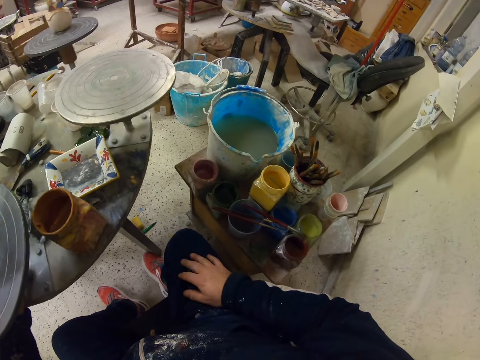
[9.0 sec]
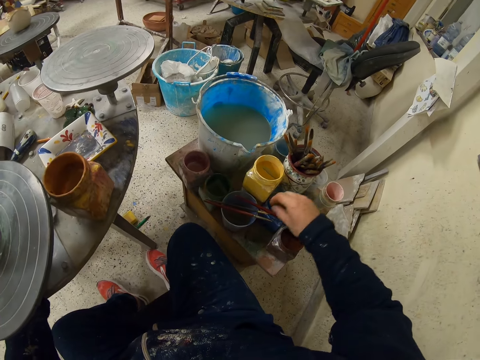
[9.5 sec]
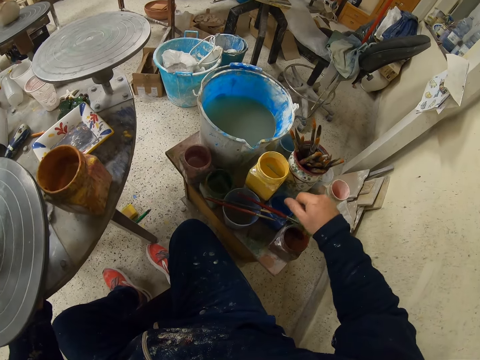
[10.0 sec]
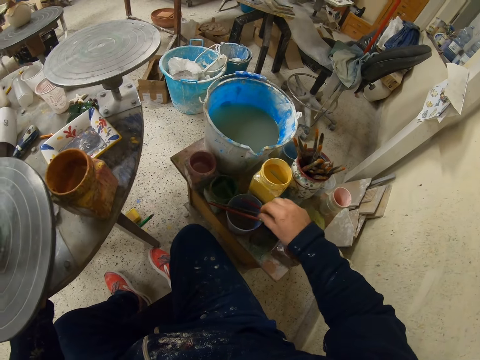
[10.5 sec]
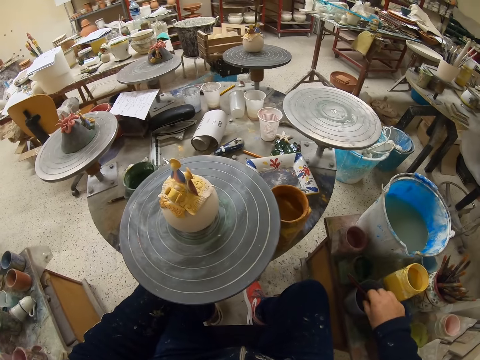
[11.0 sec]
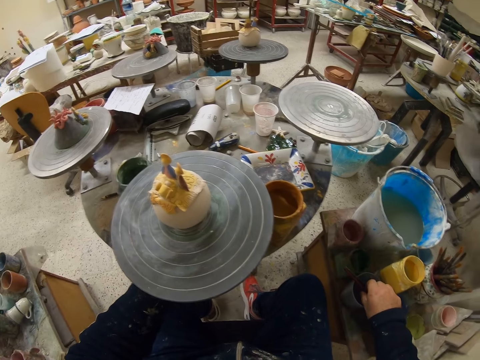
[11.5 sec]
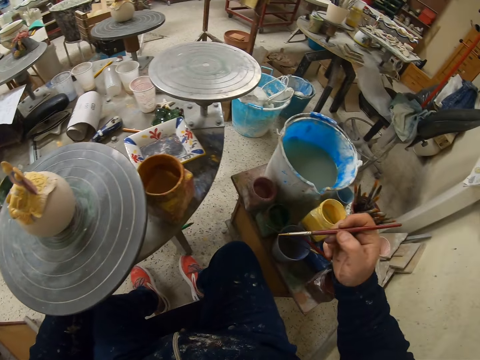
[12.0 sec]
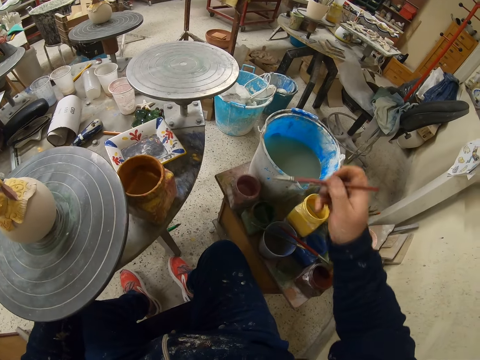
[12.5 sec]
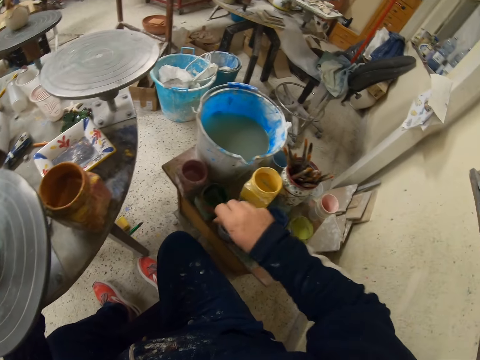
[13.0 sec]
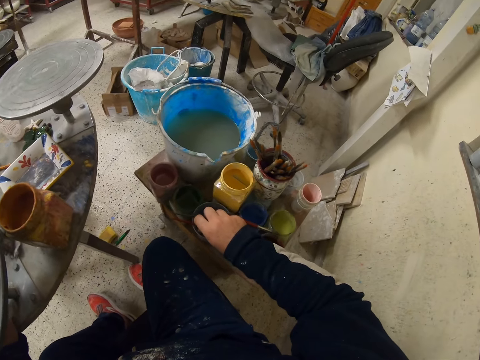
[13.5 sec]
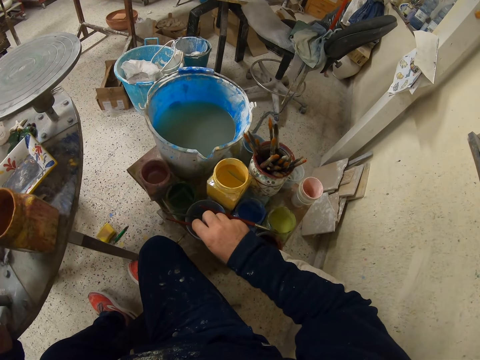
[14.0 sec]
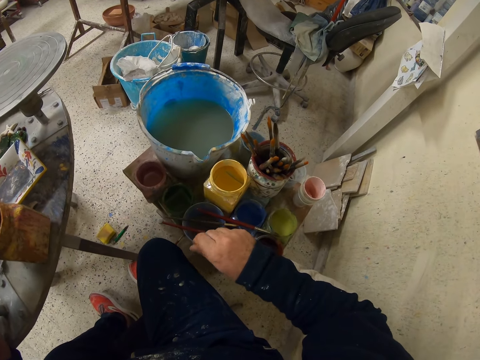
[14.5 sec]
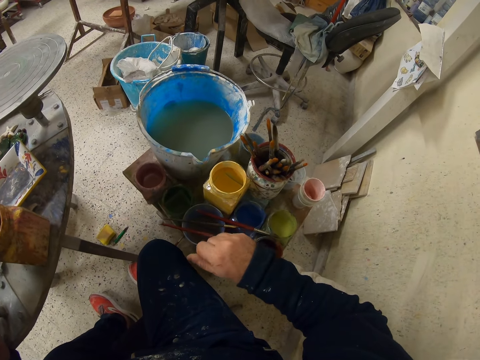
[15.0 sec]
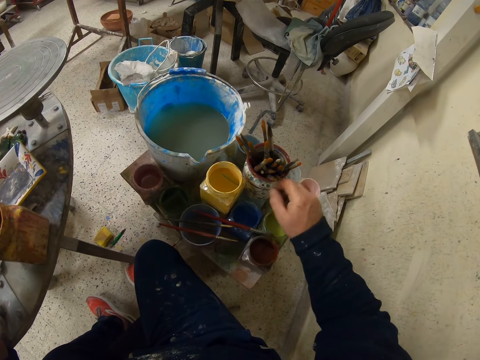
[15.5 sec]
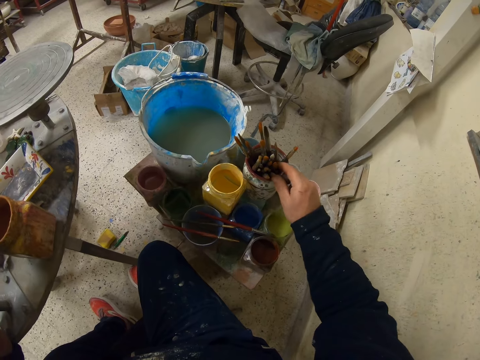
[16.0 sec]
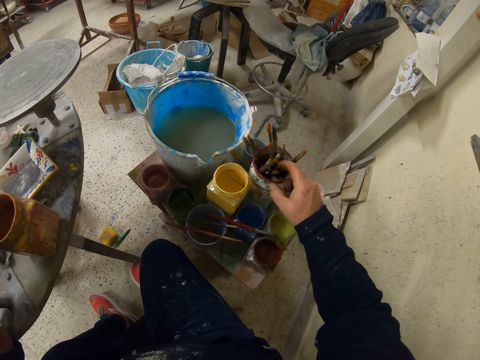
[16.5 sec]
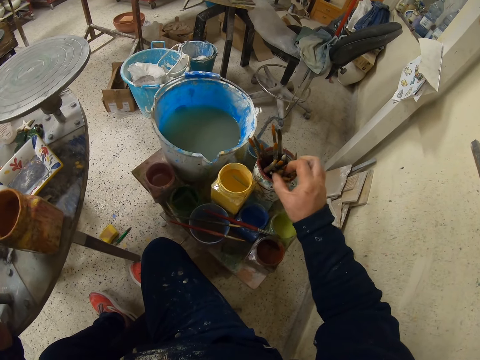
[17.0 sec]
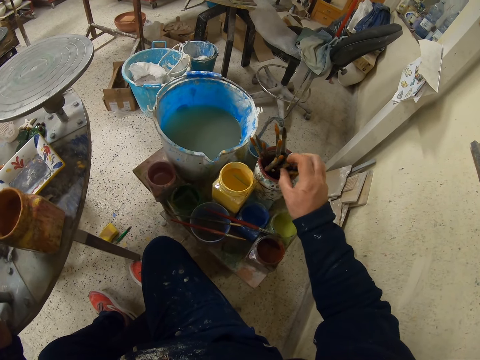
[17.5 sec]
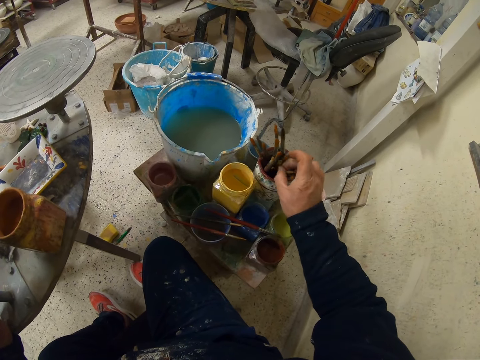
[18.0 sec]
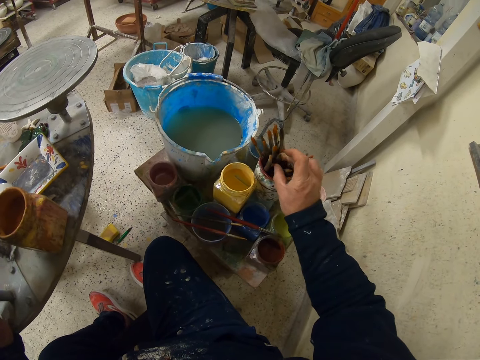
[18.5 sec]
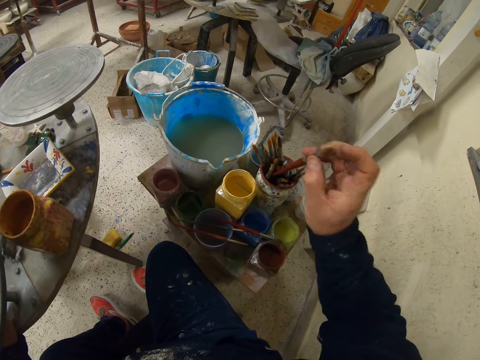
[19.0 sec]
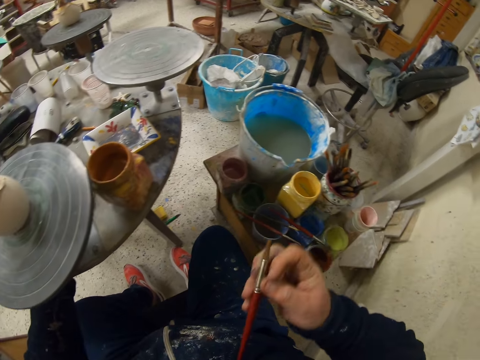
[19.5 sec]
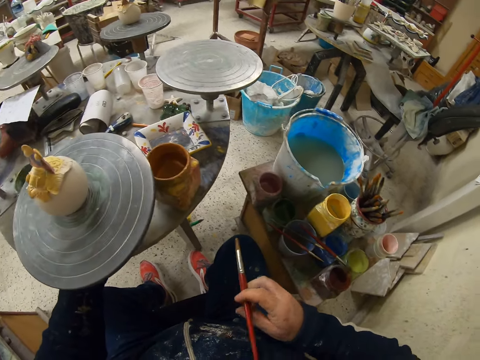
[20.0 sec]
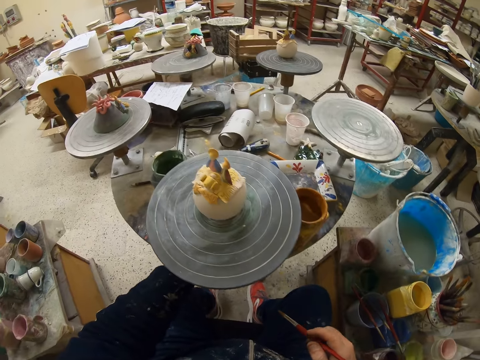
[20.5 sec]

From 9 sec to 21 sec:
The camera wearer lifts a paint brush from the paint container. They place the paint brush on the paint container. They lift the paint brush from the paint container.

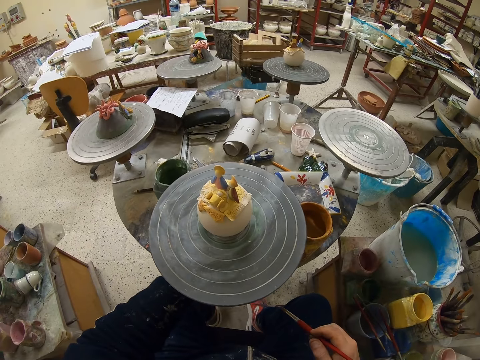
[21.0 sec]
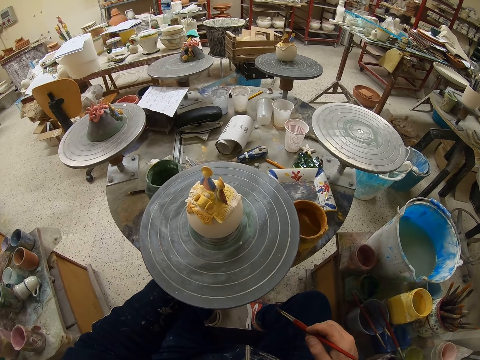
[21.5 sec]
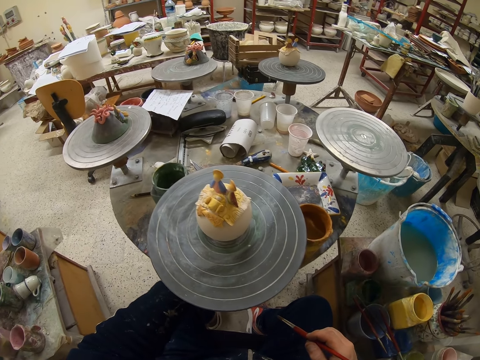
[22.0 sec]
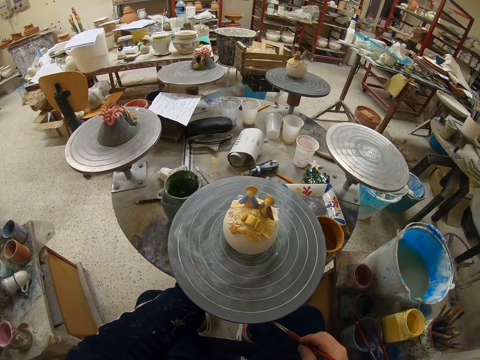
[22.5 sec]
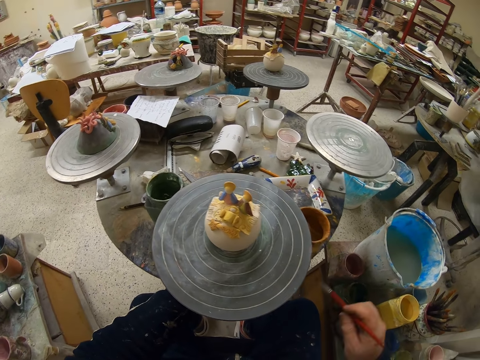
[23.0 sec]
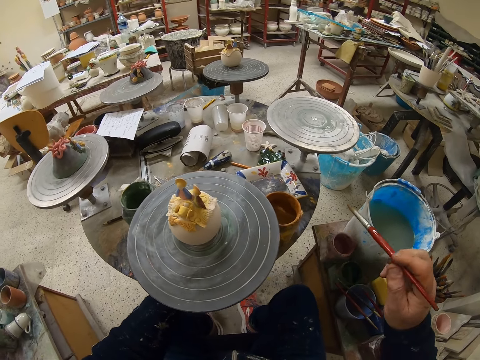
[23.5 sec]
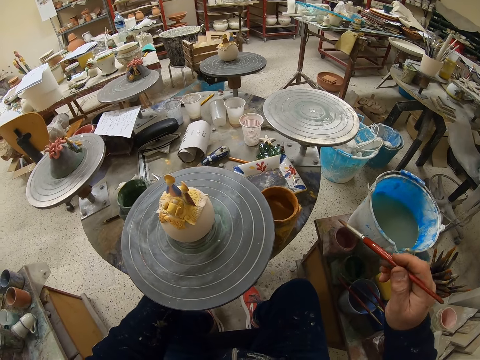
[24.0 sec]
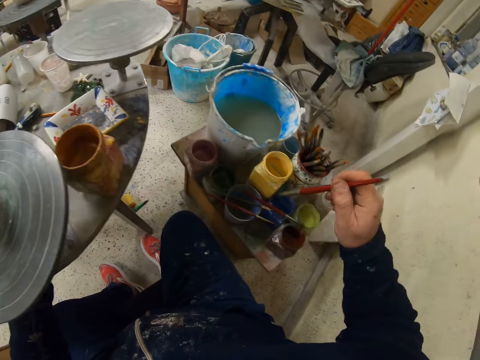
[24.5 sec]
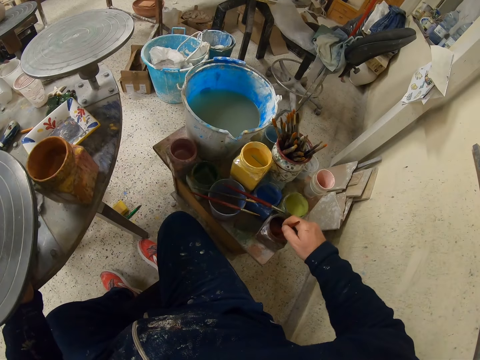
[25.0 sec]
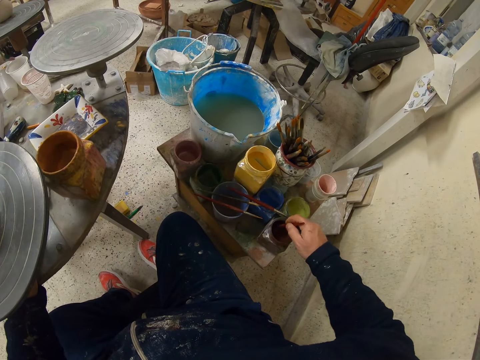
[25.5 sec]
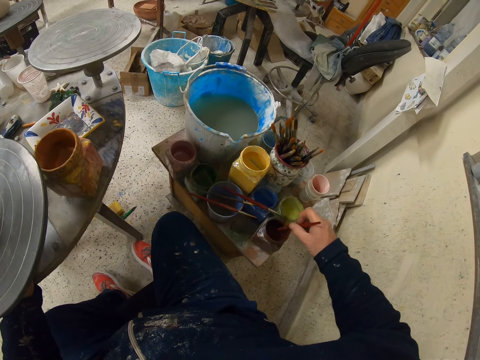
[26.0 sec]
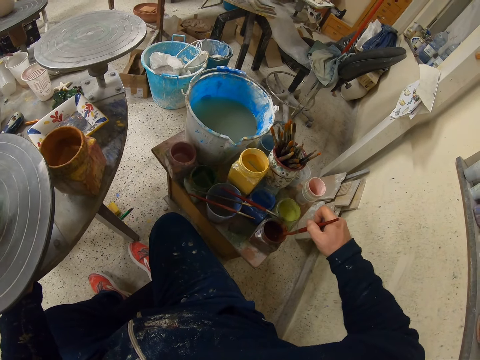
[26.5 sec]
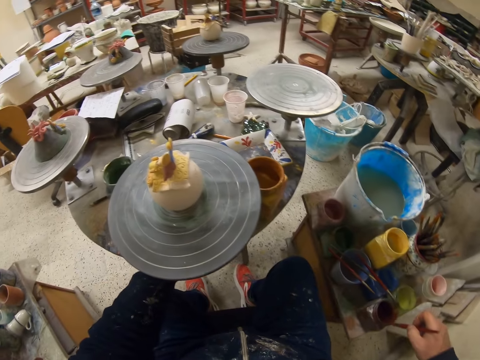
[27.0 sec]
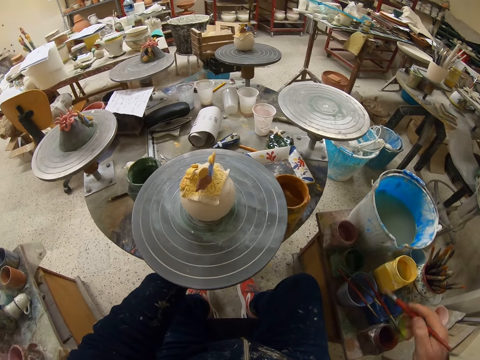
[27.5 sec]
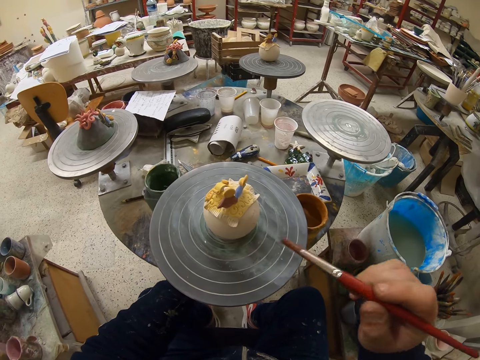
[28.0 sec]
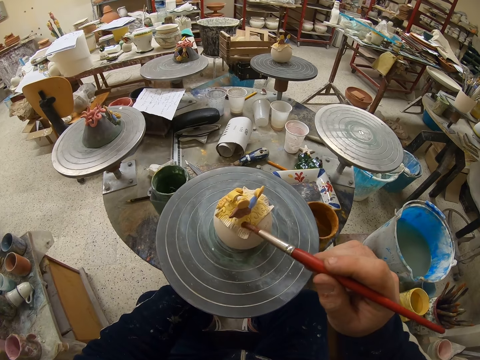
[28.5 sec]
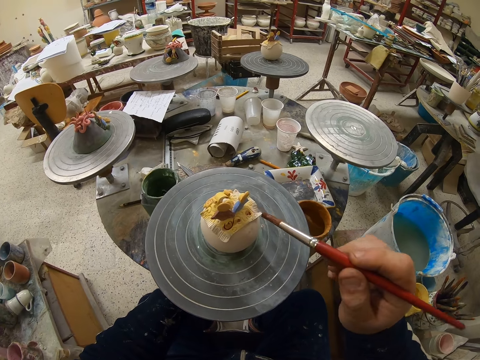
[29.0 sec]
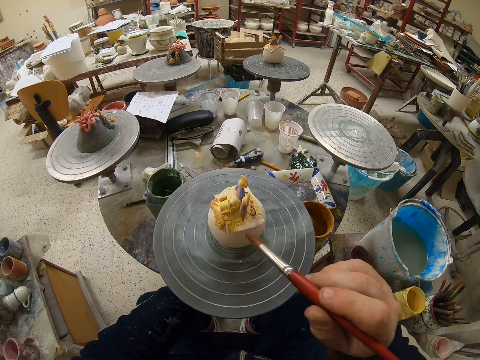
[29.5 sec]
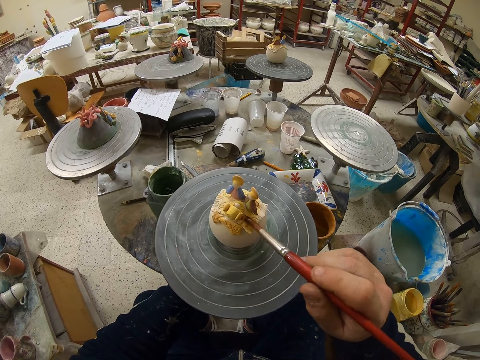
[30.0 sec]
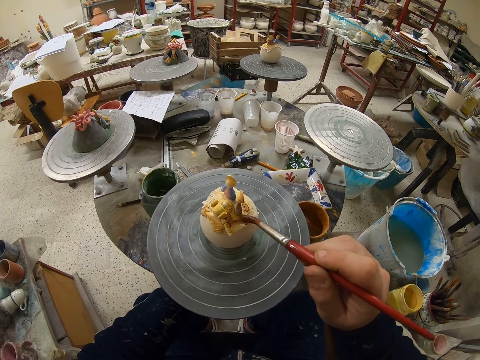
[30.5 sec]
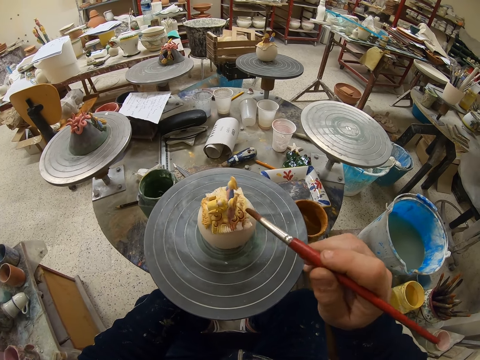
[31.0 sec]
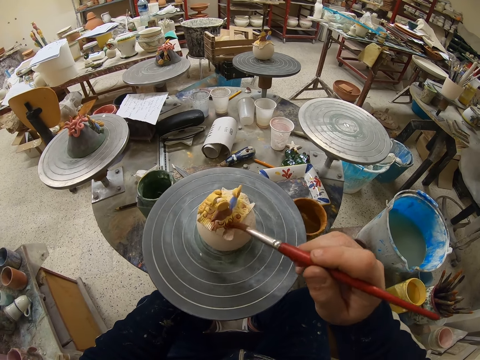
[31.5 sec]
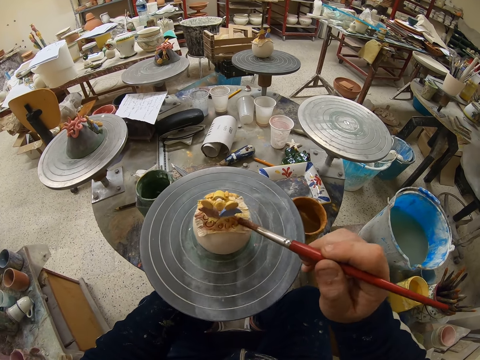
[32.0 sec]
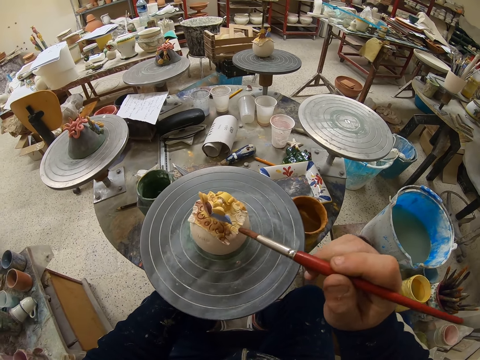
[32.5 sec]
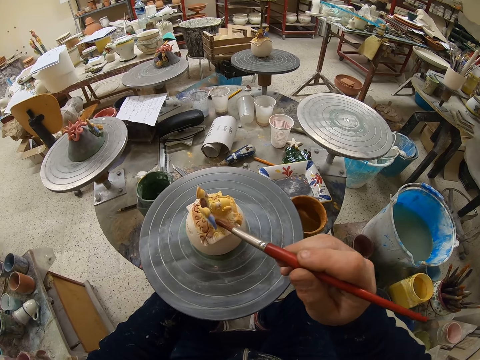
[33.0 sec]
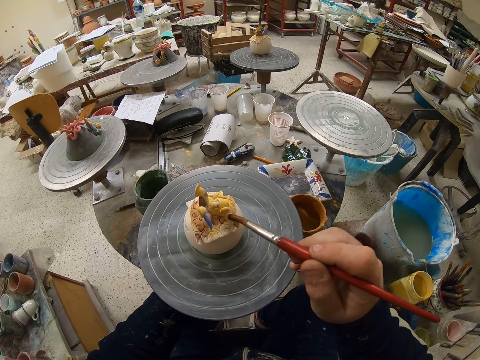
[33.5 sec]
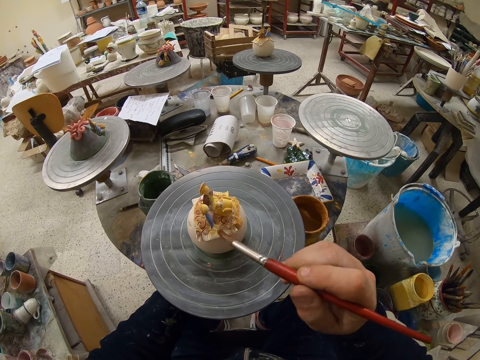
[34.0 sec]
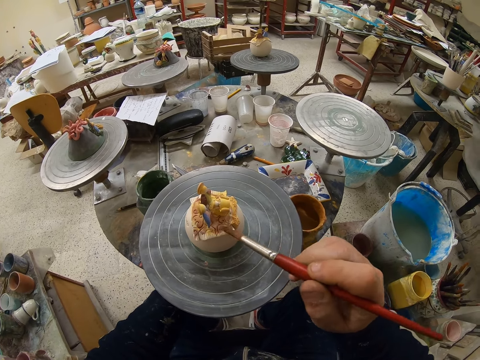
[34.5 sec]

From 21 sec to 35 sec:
The camera wearer dips a paint brush in the paint. They reduce paint from the paint brush. They paint a figurine with the paint brush. They rotate the table. They paint the figurine with the paint brush. They dip the paint brush in the watercolor.
